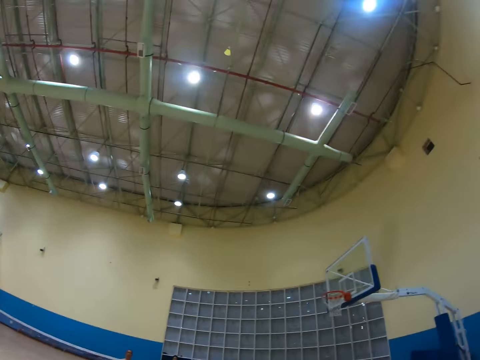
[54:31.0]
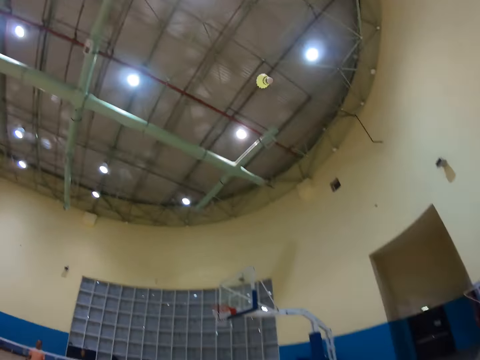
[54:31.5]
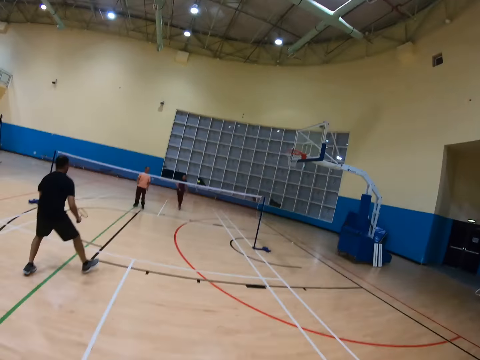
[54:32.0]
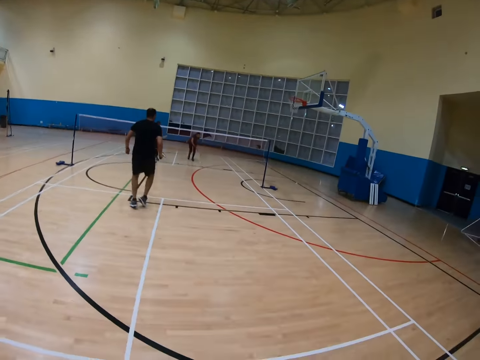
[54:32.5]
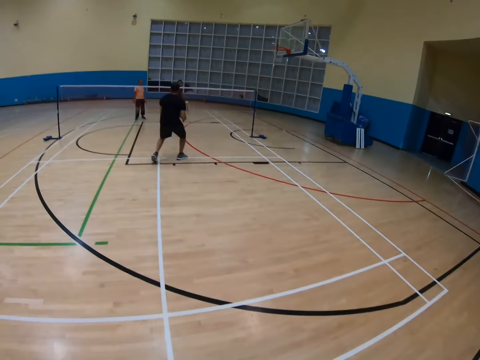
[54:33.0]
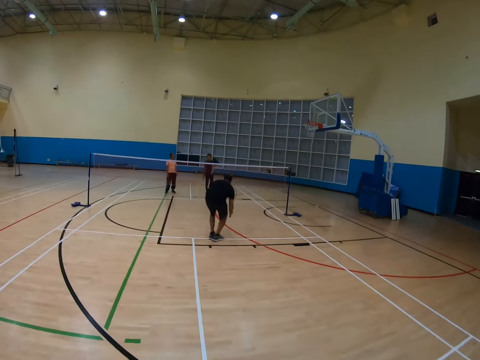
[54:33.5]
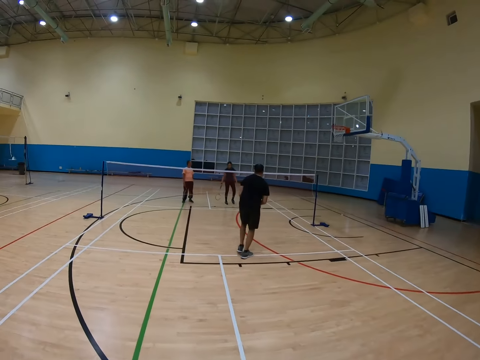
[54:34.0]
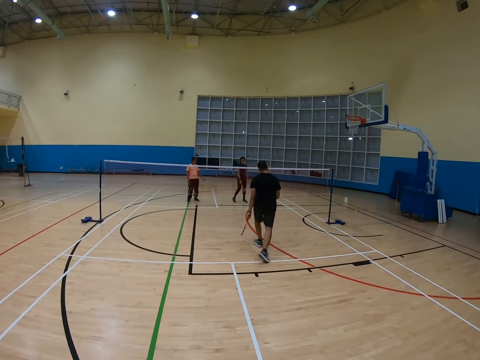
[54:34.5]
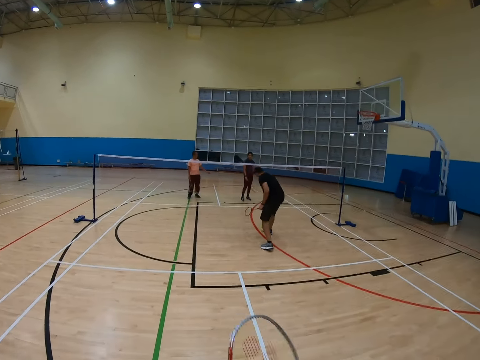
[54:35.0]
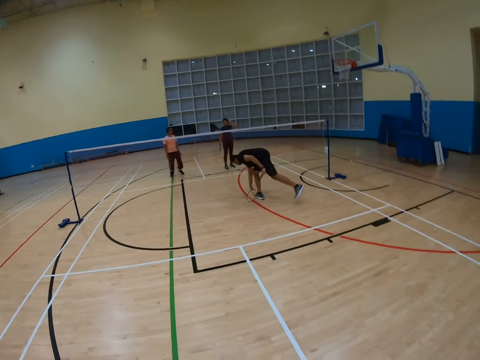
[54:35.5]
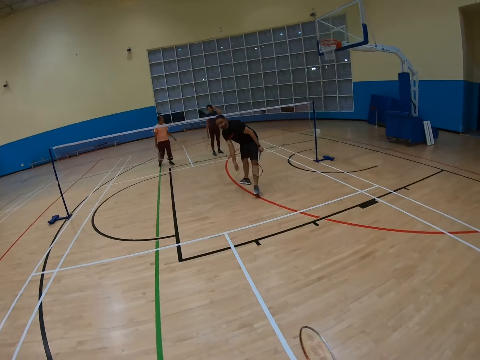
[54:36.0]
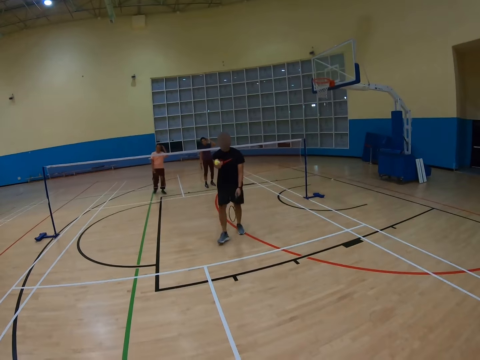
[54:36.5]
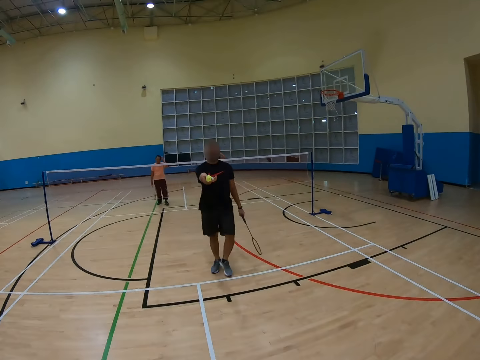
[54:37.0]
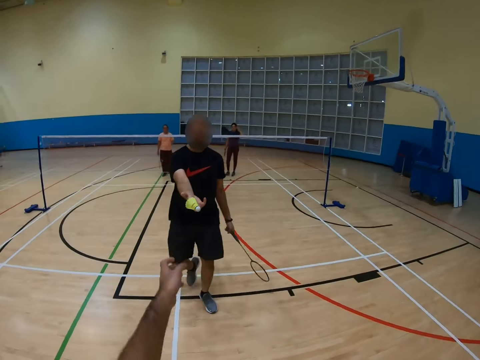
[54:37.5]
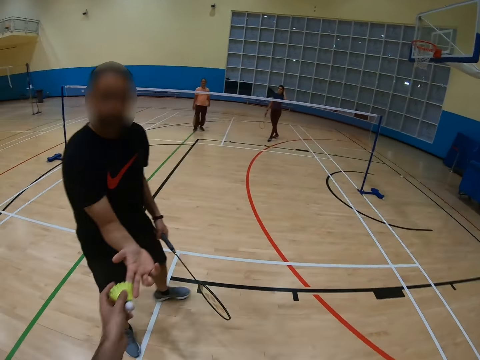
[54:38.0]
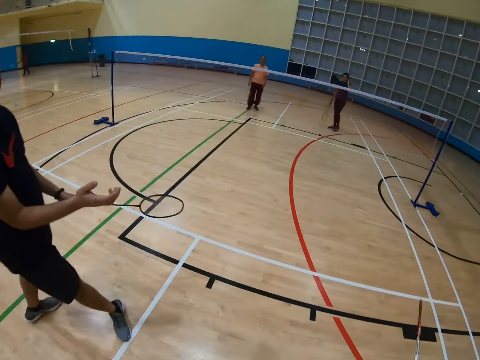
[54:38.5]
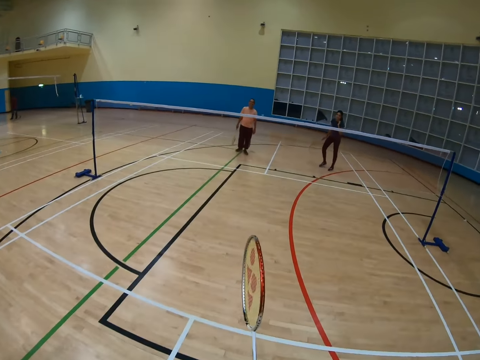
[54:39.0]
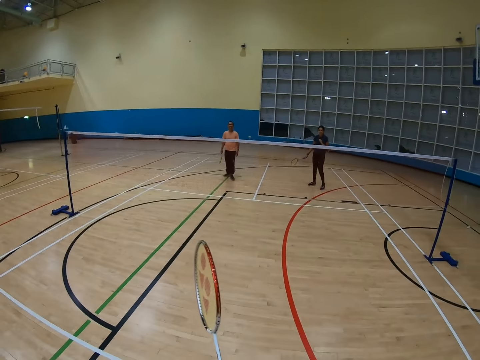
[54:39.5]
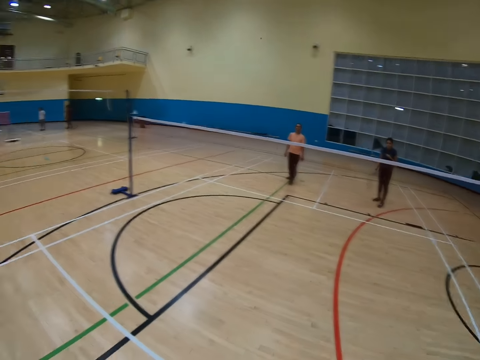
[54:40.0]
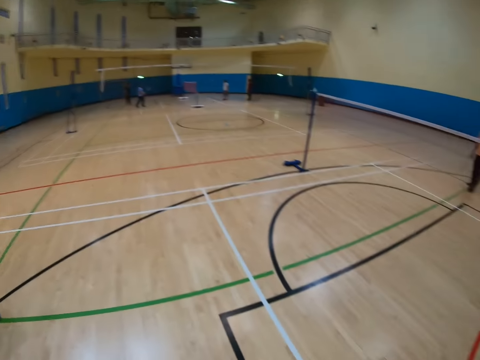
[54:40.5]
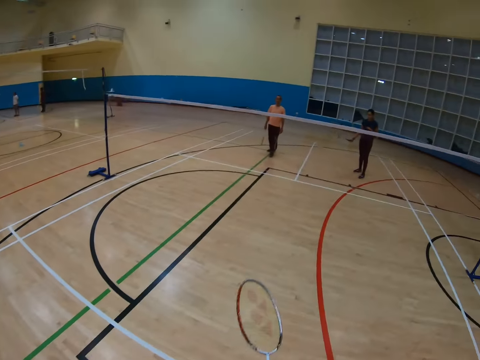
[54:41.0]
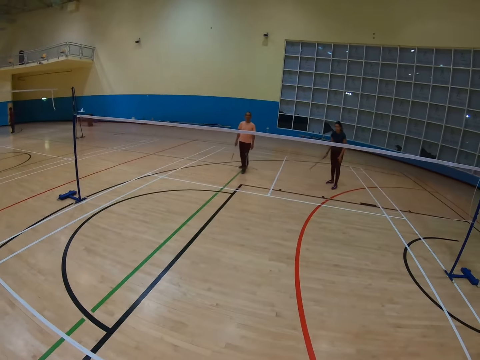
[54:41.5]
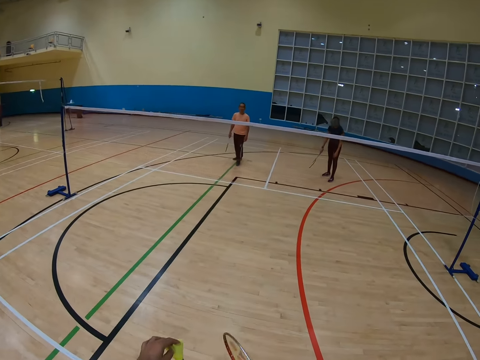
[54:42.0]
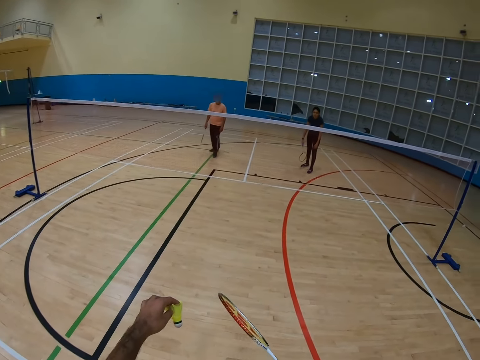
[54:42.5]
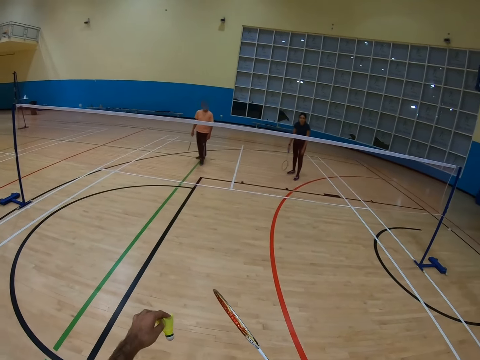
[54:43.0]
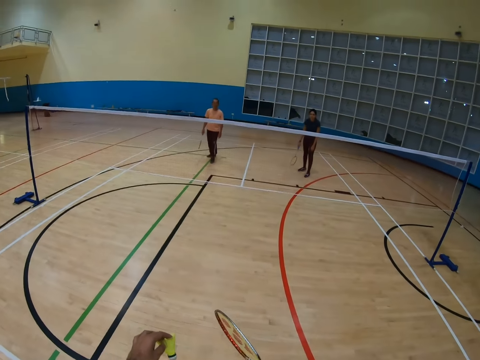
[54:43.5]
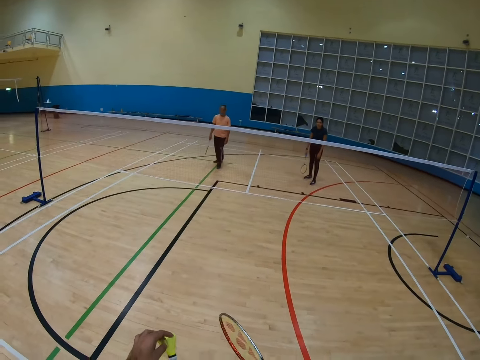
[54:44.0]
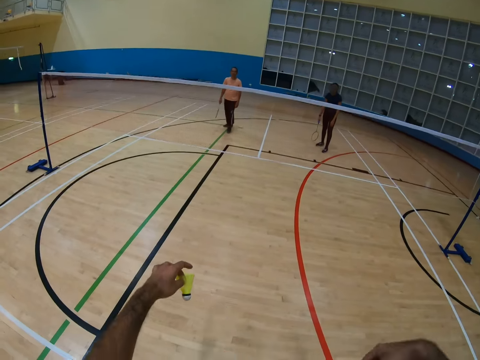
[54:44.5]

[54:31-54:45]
A man hits a shuttlecock with a racket. The camera wearer turns around. Another man walks around, bends down, holds the shuttlecock, walks around, and holds a racket. The camera wearer talks to other people. They hold a racket and turn around. They hold the racket.

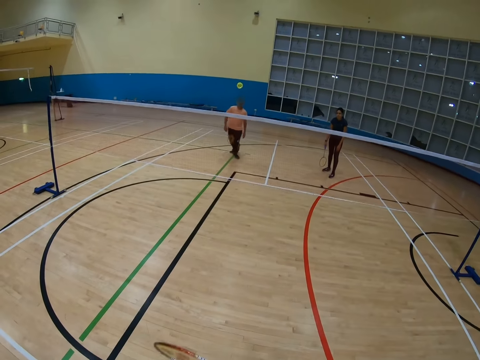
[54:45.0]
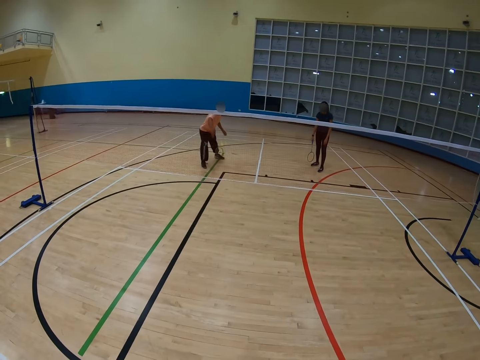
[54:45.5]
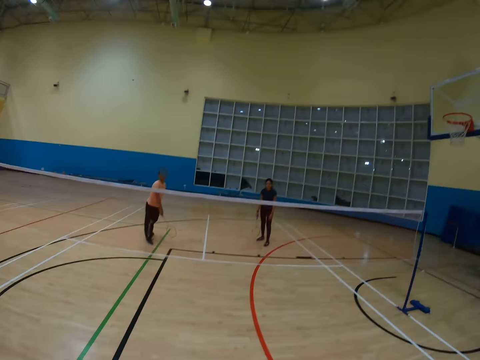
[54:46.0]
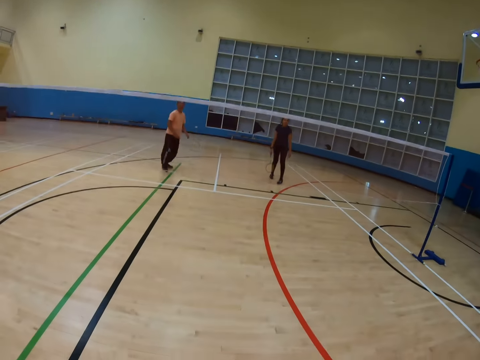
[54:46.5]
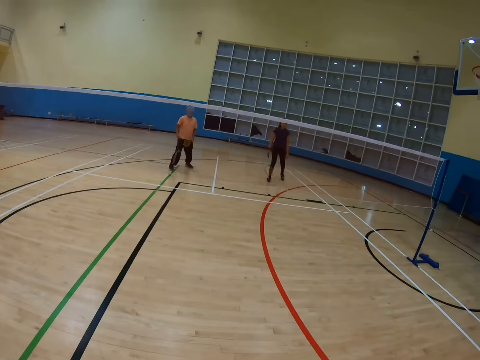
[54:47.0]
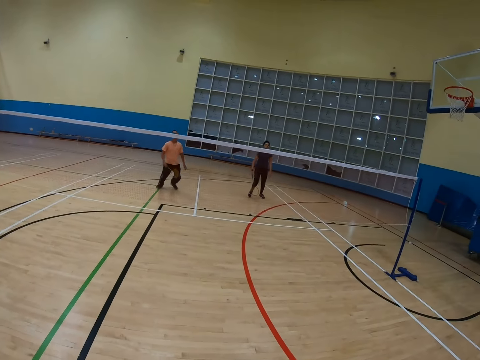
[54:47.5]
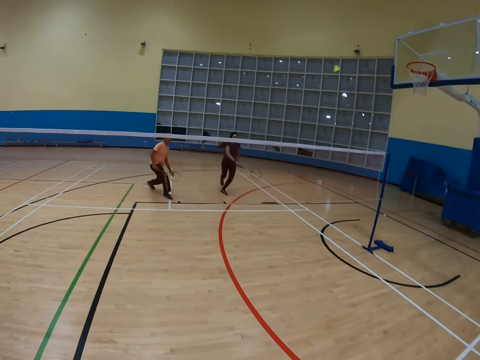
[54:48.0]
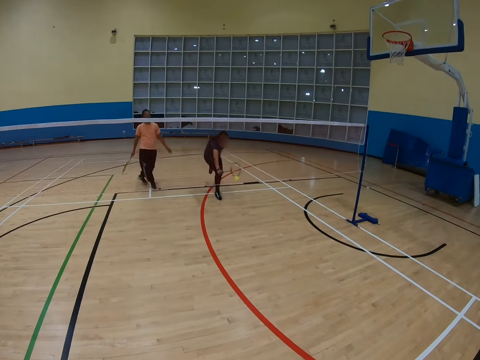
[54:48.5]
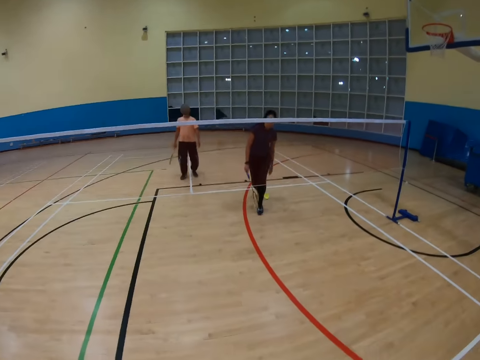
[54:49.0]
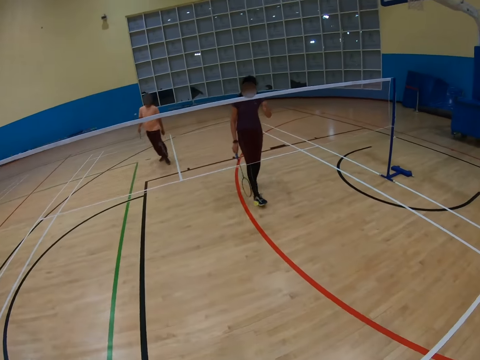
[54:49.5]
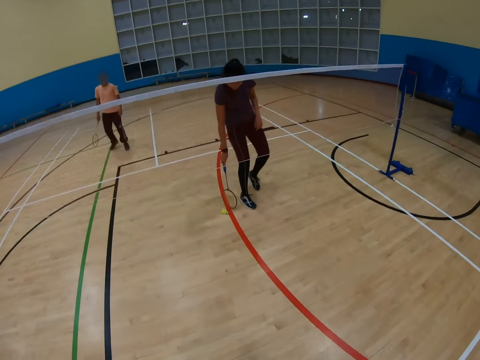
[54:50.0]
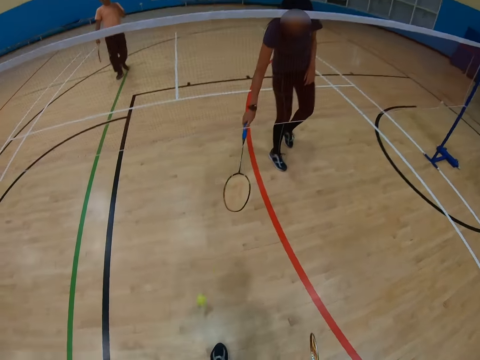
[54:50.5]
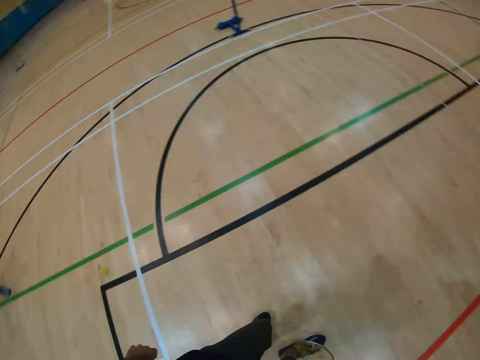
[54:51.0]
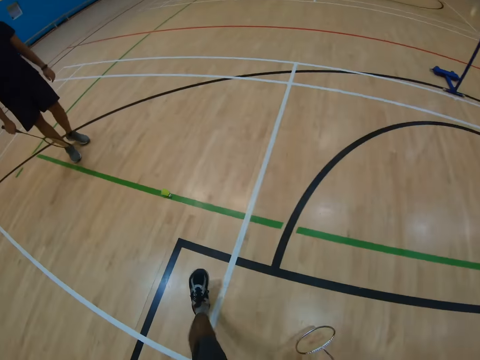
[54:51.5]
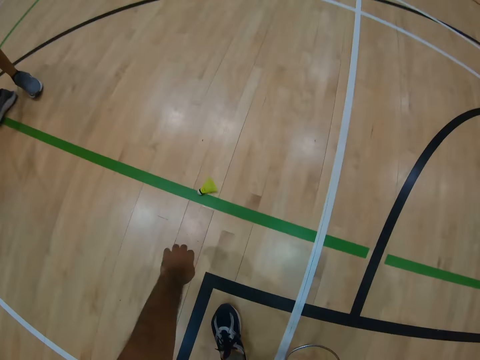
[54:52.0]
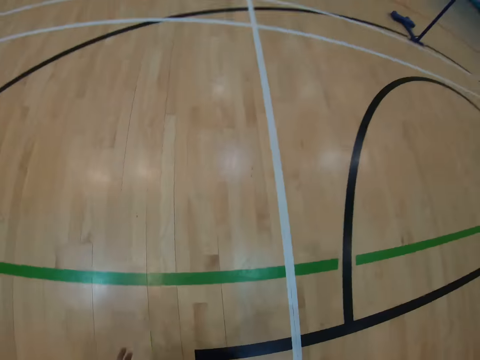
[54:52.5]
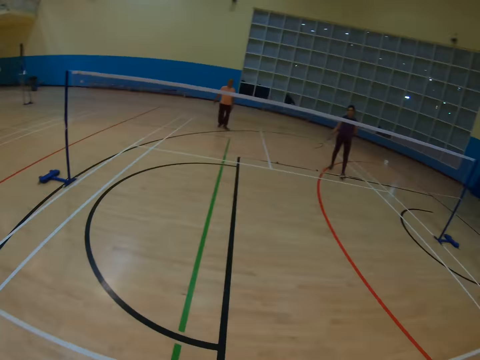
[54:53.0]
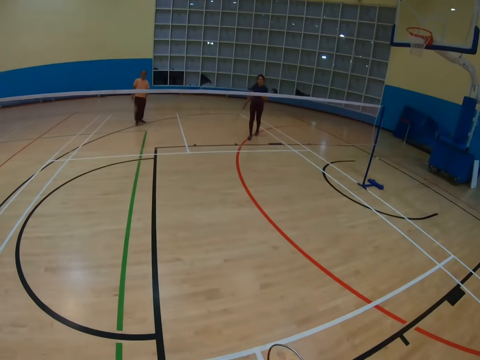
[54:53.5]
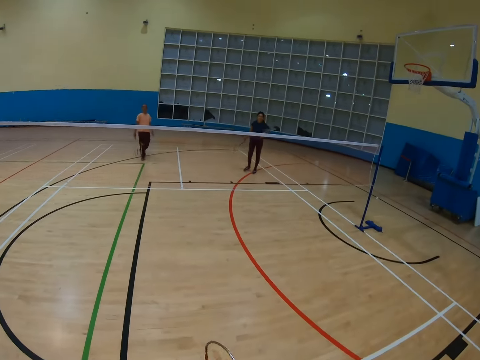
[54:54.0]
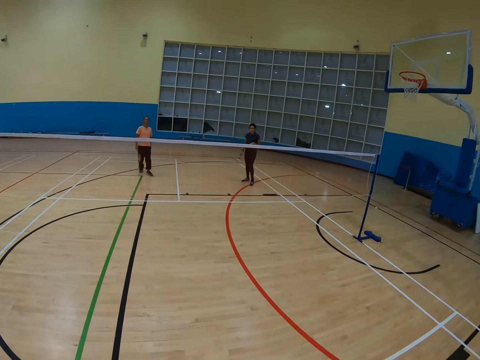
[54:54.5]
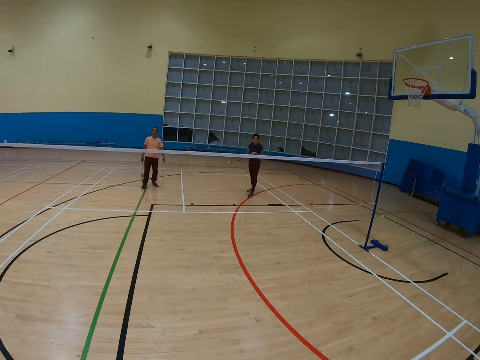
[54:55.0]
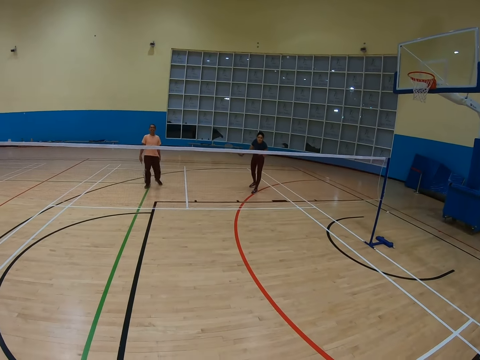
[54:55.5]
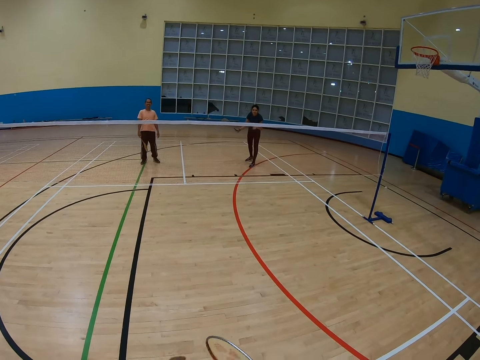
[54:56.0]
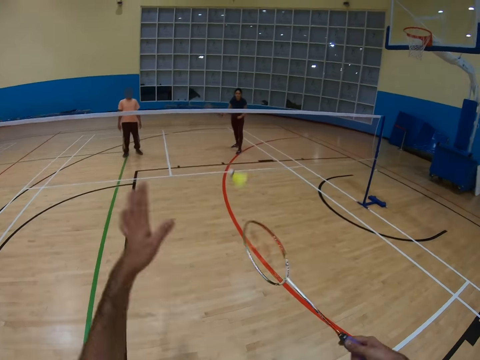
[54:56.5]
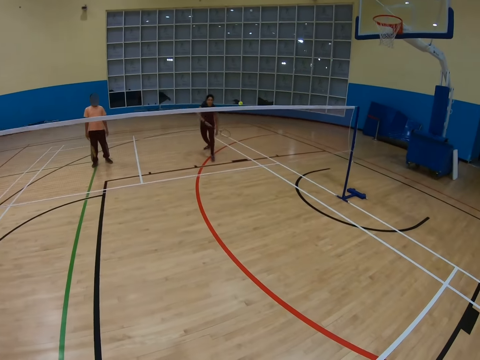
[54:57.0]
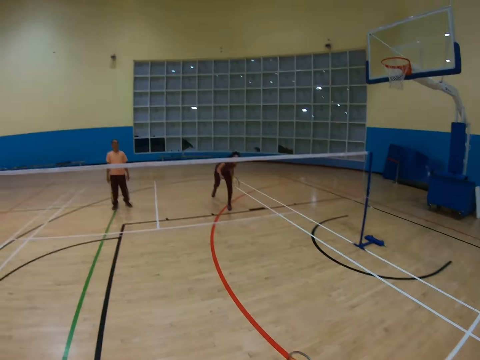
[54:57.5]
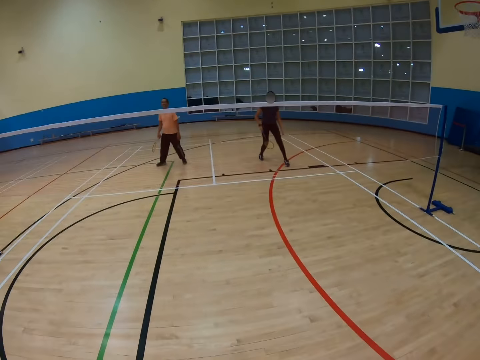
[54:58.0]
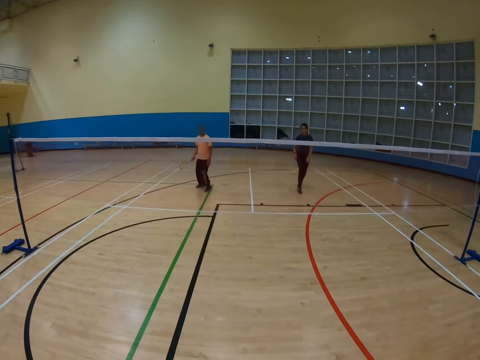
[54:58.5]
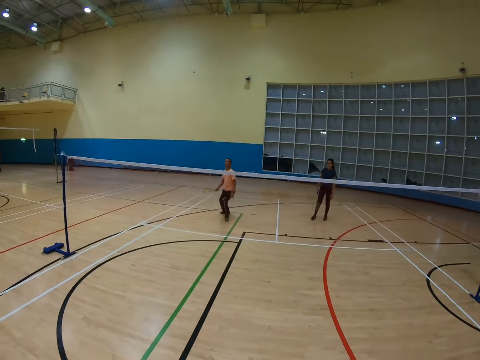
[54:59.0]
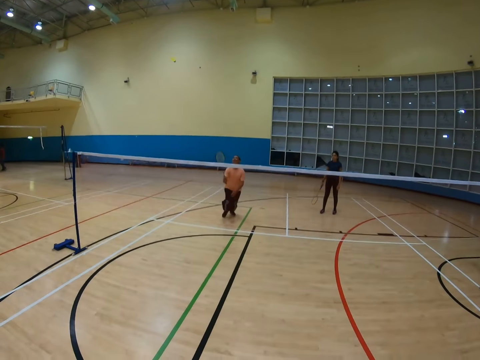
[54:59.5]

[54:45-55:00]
A man hits a shuttlecock with a racket. The camera wearer turns around. Another man hits the shuttlecock with a racket. The camera wearer turns around, bends down, and turns around. They hit the shuttlecock with a racket. The other man bends down.
